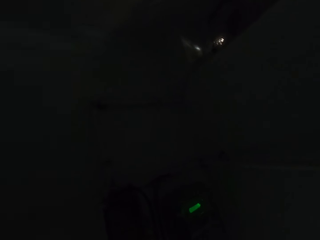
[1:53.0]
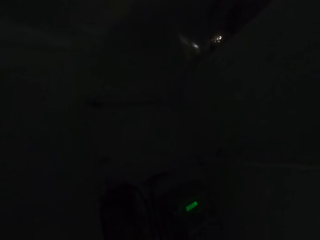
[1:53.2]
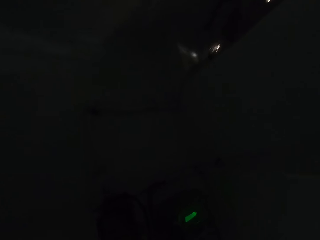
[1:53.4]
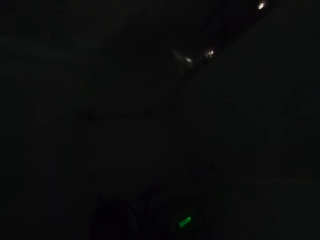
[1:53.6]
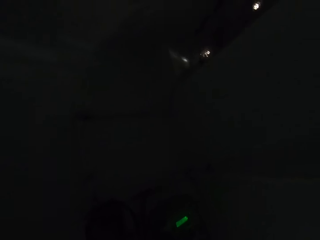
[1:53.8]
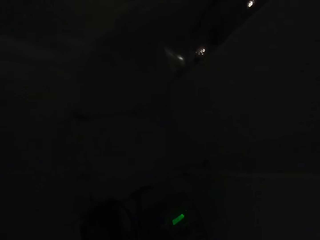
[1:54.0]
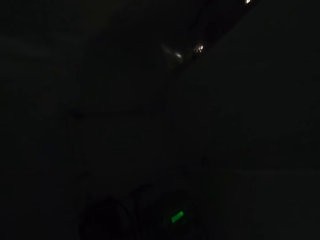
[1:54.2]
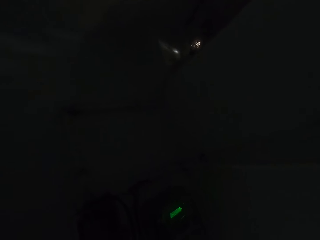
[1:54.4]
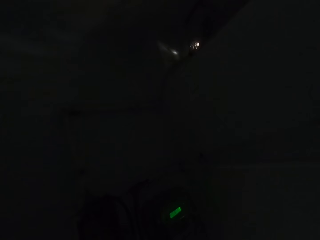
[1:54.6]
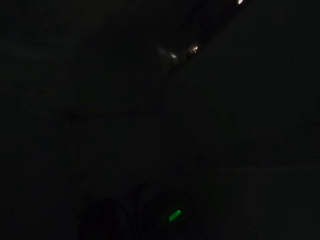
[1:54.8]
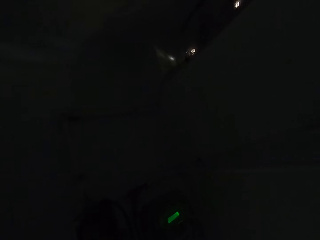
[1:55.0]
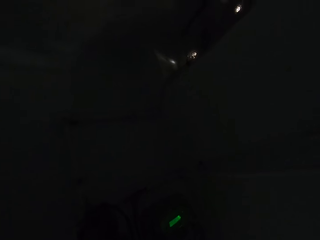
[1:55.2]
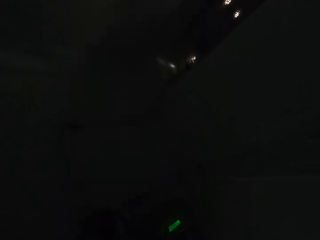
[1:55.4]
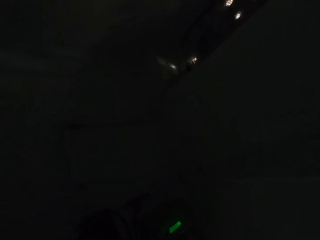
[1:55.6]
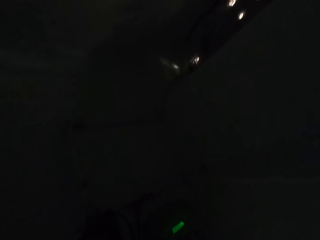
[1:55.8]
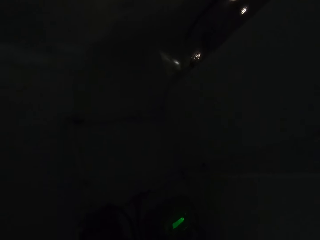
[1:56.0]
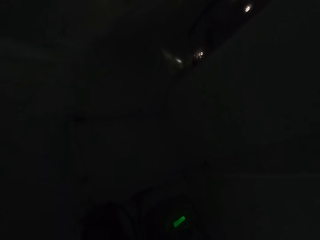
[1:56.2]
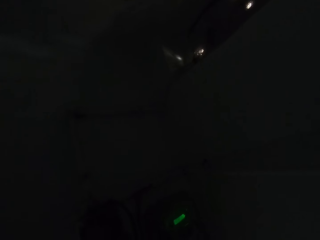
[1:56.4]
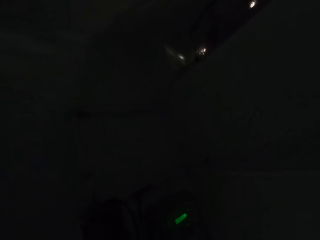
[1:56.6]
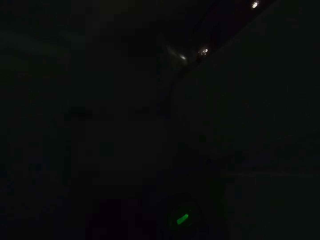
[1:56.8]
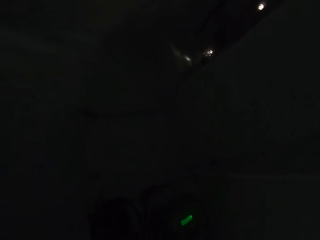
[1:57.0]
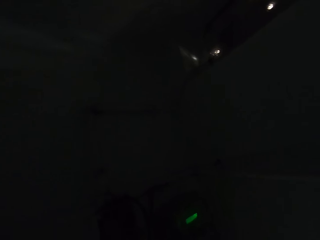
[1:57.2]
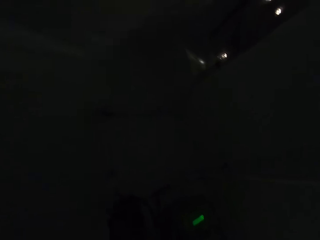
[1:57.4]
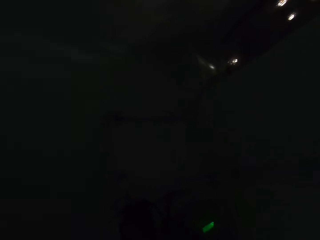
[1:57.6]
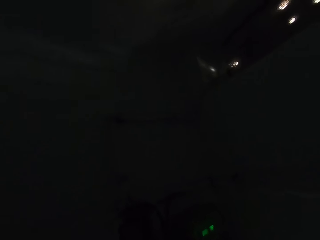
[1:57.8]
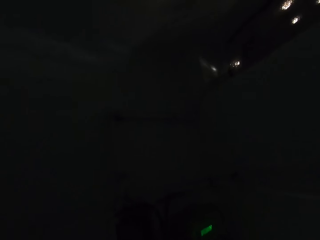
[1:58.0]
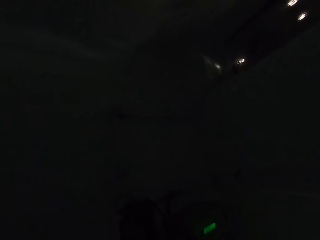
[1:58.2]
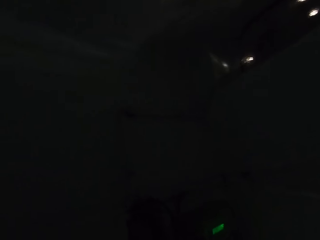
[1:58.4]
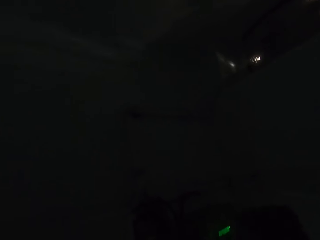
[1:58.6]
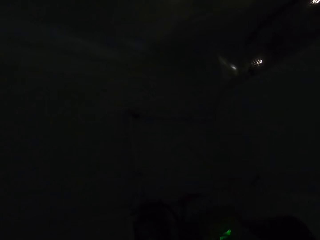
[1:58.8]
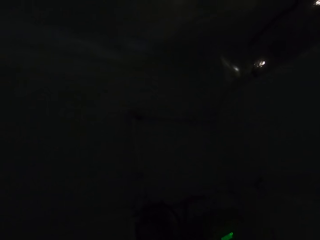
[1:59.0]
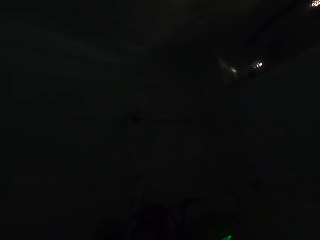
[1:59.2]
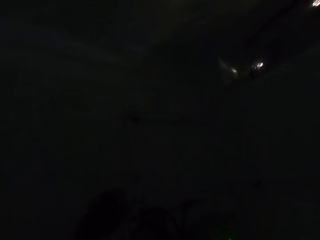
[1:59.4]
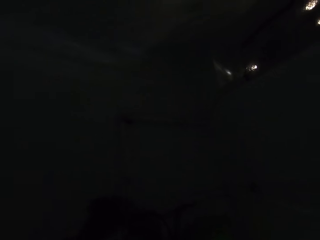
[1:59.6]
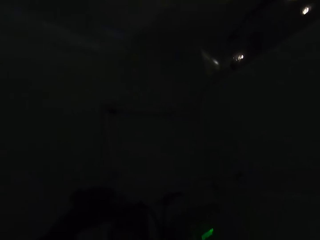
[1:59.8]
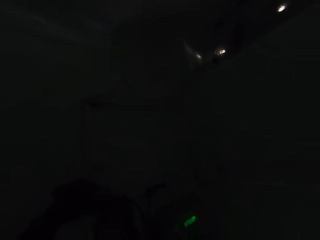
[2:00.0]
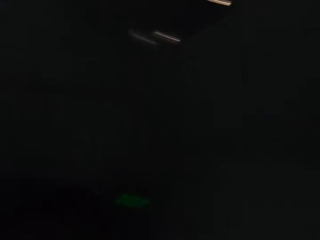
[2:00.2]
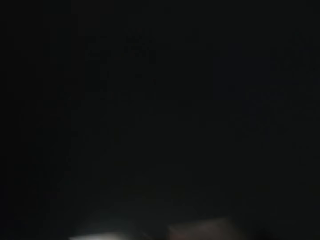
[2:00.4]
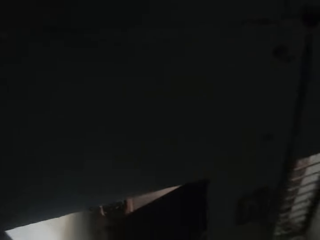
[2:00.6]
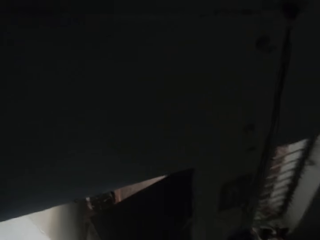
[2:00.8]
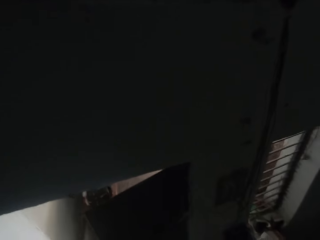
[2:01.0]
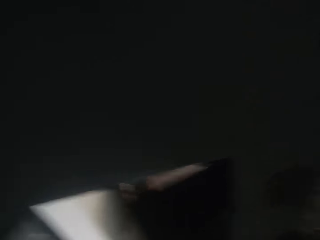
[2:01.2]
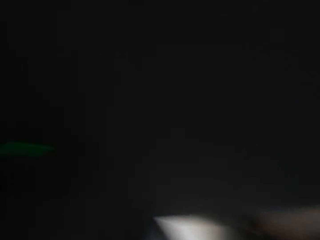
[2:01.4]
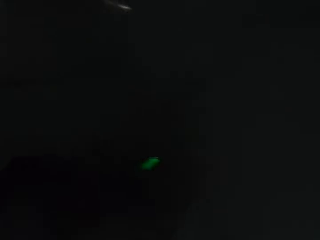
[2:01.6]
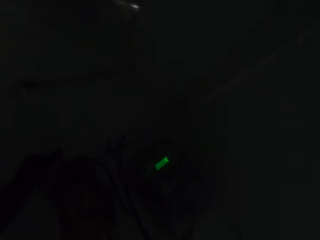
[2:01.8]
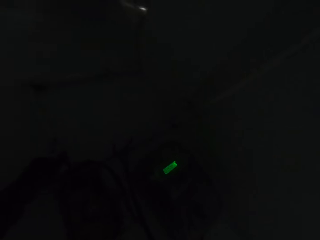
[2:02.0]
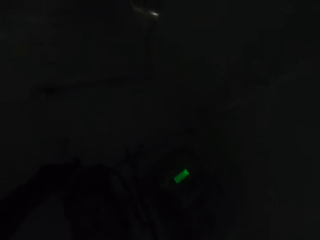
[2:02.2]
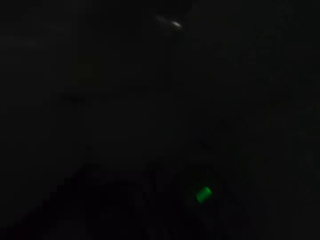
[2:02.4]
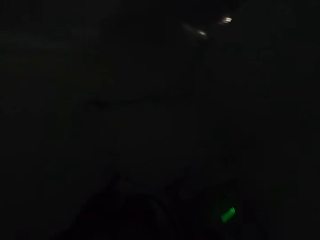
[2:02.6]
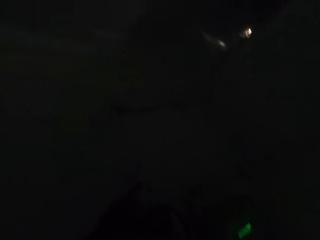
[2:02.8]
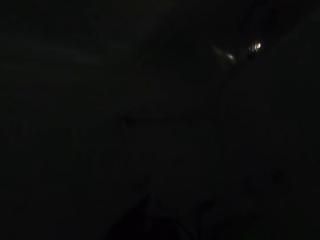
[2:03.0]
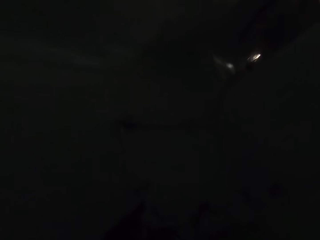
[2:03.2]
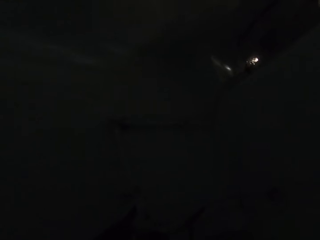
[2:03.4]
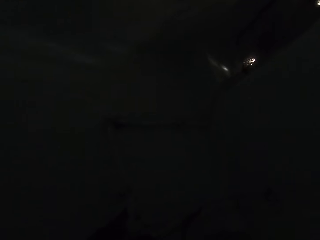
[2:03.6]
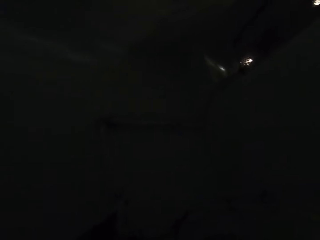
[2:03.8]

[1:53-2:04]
The camera wearer looks around. They talk to a person. They stare around.

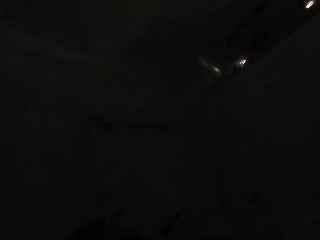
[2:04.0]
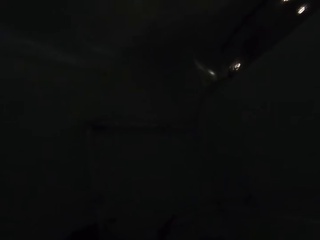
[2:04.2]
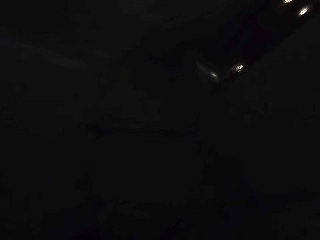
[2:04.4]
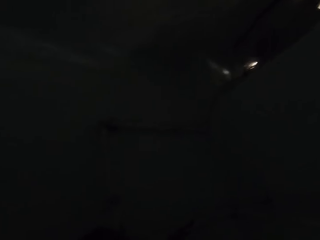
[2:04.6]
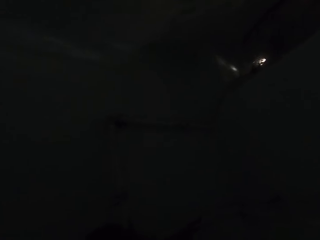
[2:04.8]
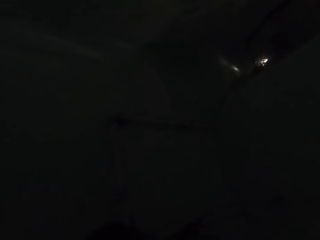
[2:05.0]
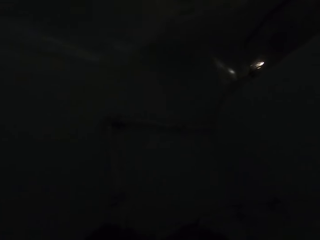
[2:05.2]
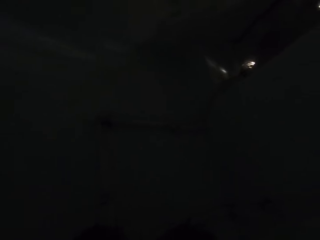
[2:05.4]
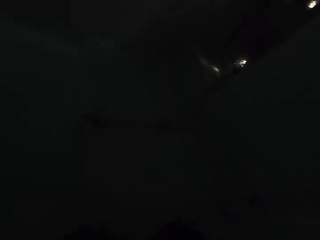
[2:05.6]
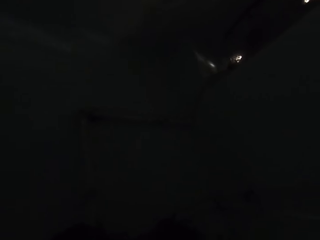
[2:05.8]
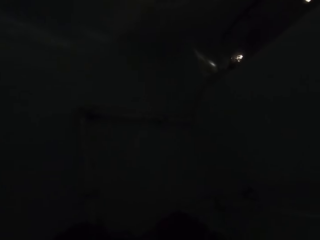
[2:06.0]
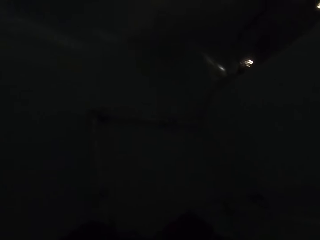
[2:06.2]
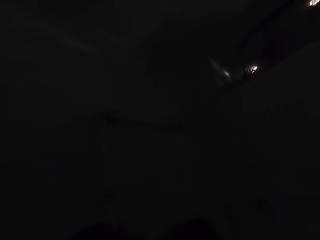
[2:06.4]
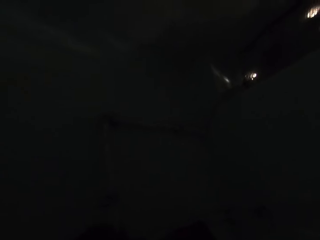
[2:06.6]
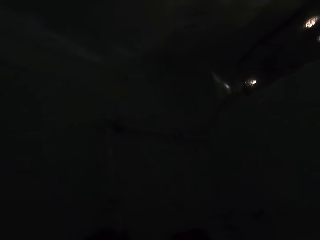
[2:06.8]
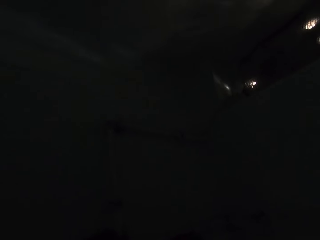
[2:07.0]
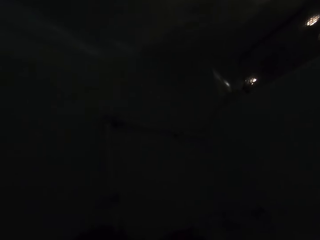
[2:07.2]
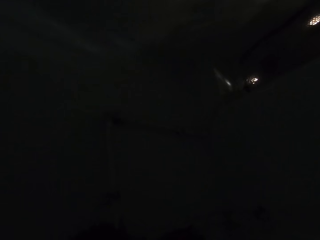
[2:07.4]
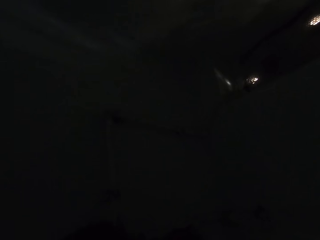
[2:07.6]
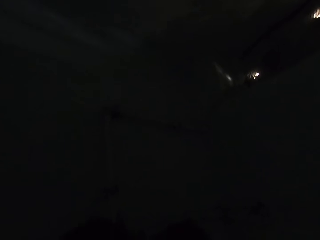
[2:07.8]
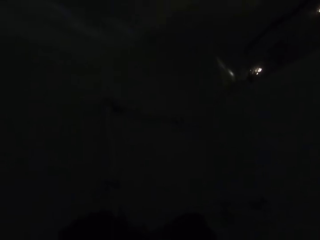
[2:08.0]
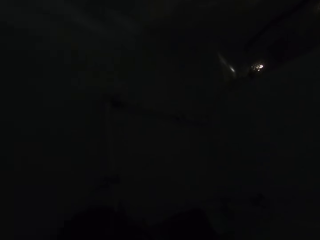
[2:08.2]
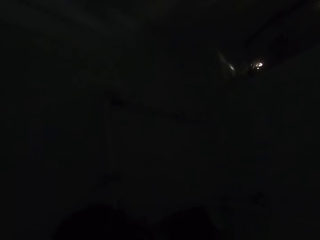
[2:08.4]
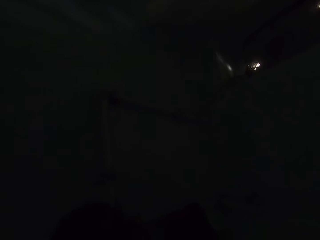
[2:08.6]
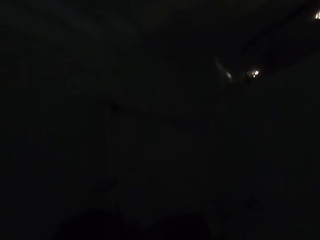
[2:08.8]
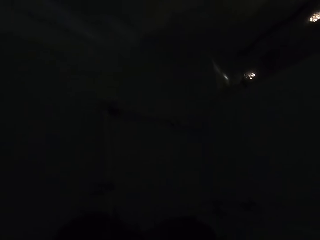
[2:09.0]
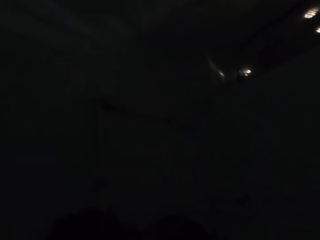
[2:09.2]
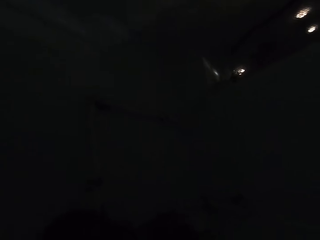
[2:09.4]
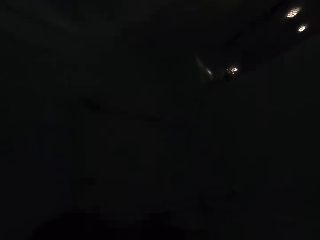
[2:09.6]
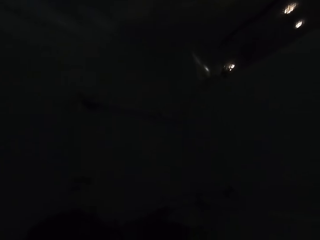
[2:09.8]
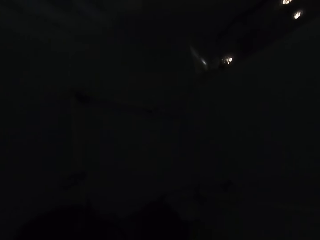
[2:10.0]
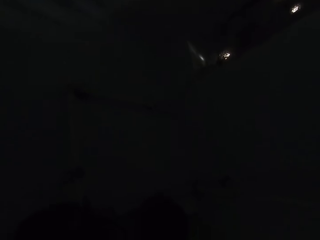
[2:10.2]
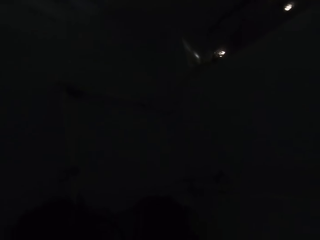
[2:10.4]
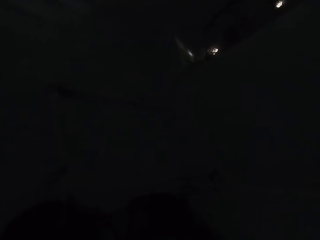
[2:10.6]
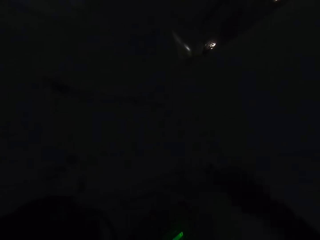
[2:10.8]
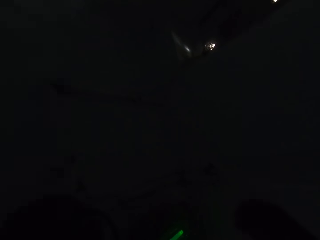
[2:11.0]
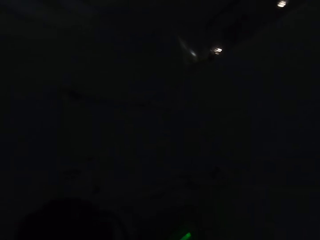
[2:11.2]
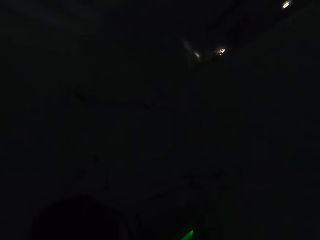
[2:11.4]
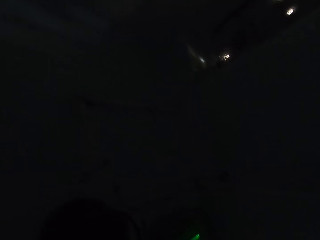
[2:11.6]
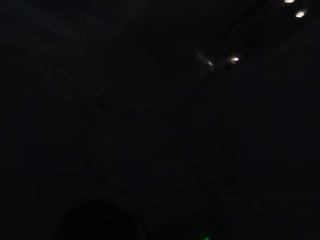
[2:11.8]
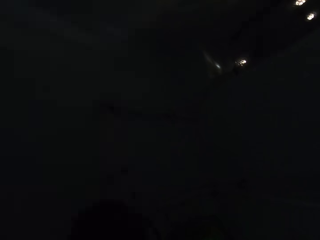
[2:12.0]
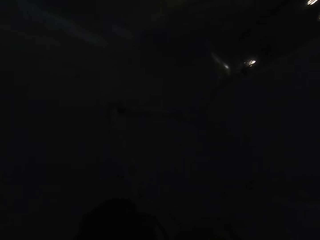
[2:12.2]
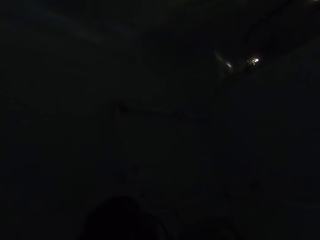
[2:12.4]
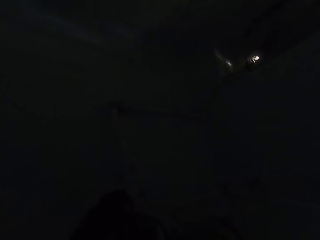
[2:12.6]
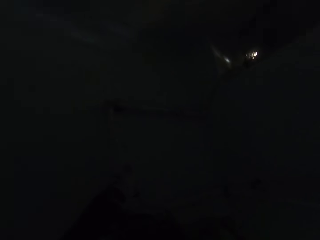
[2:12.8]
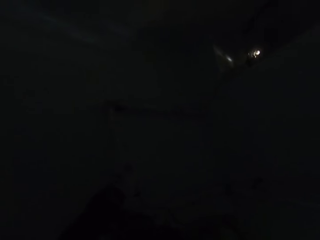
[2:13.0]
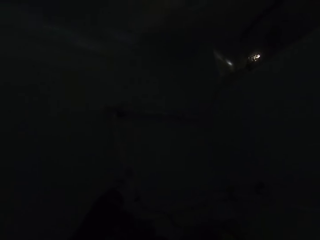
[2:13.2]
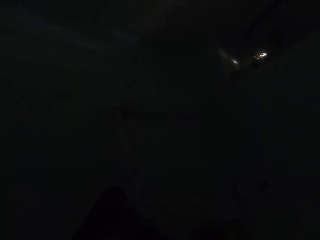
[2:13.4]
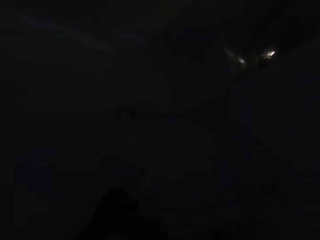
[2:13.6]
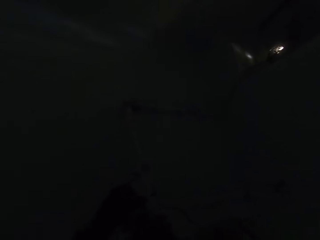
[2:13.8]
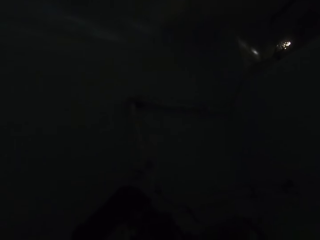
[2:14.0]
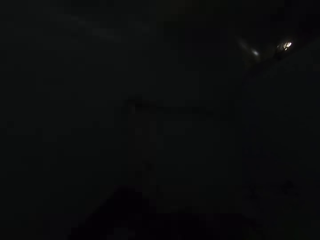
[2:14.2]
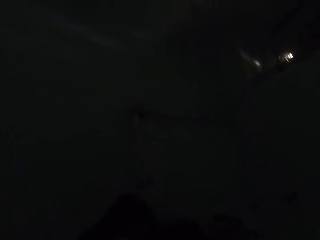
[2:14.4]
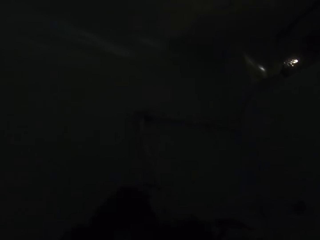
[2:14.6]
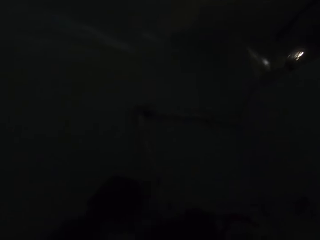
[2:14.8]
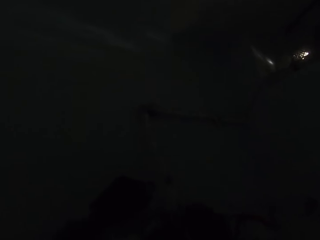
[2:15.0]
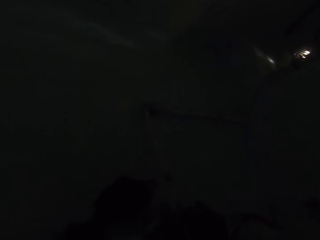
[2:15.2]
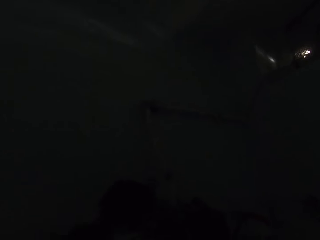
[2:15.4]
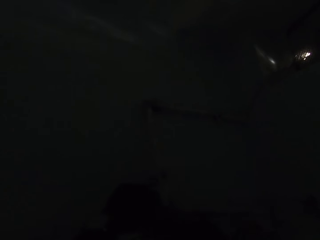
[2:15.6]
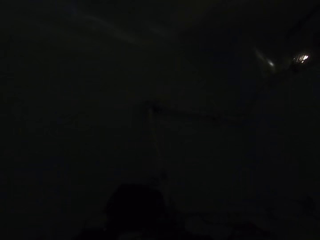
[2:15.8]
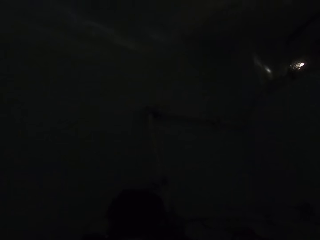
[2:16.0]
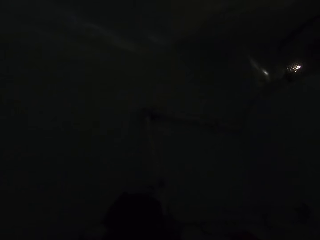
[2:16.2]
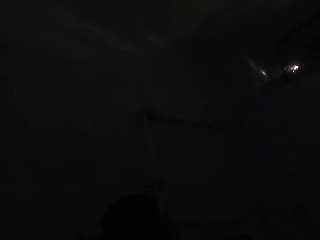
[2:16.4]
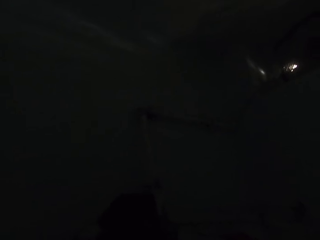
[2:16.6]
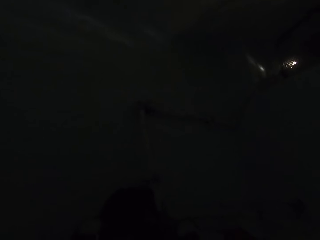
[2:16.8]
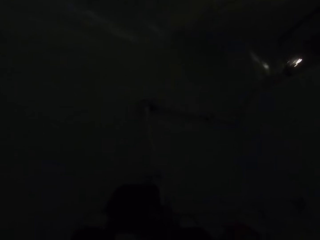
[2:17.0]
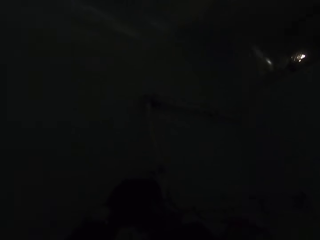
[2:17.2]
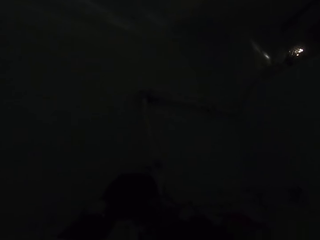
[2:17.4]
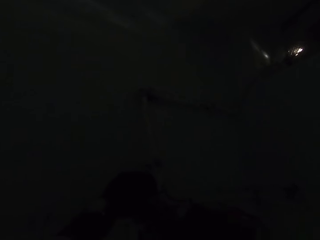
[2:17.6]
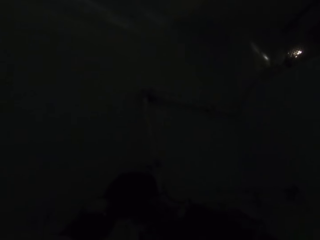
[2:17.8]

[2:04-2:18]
The camera wearer talks to a person. They stare at the wall. They remove a meter box from the wall.
